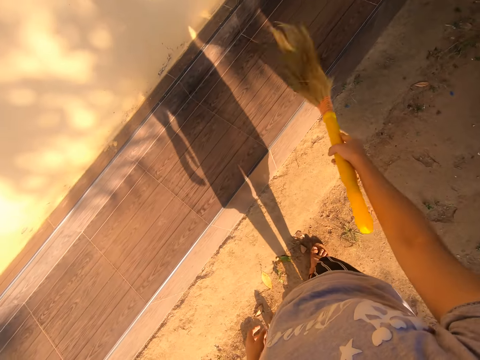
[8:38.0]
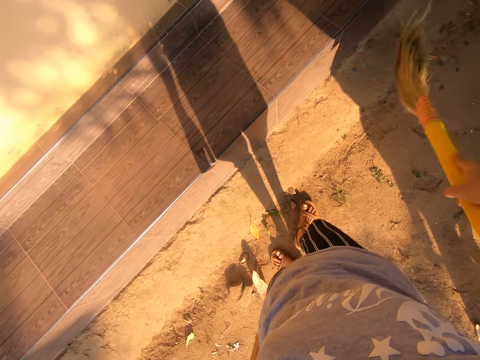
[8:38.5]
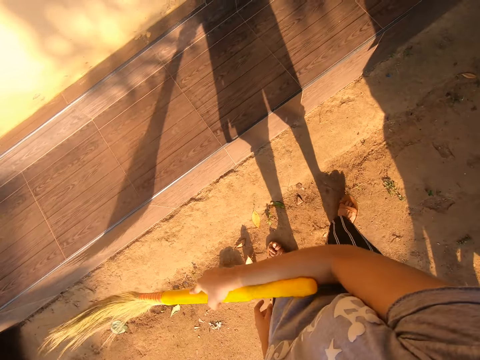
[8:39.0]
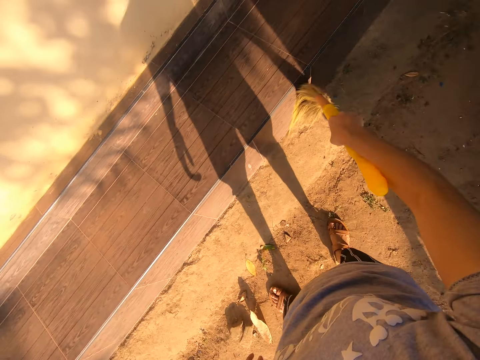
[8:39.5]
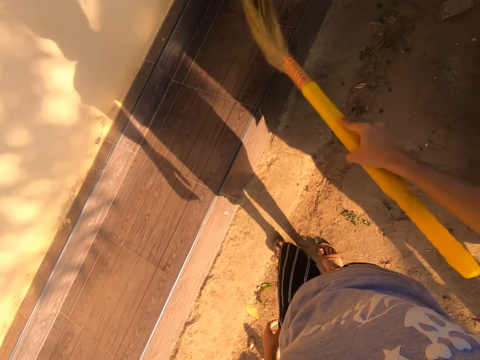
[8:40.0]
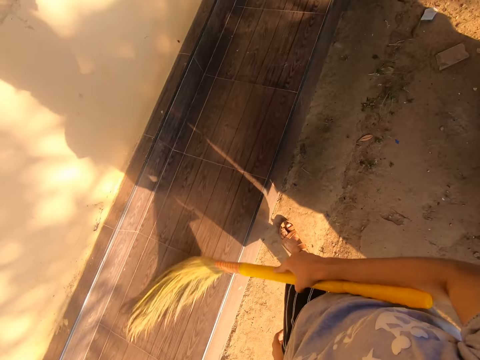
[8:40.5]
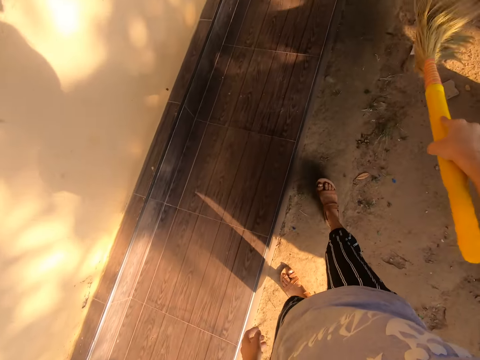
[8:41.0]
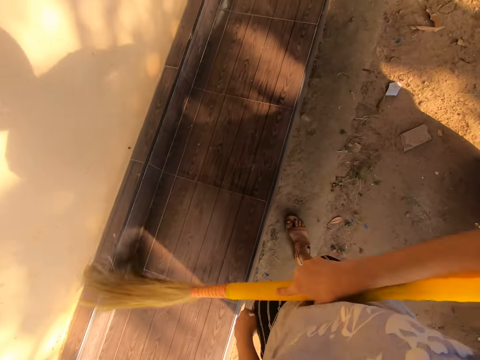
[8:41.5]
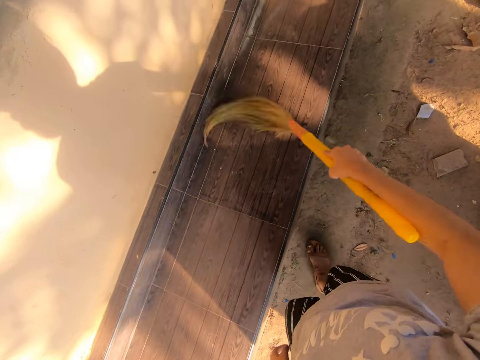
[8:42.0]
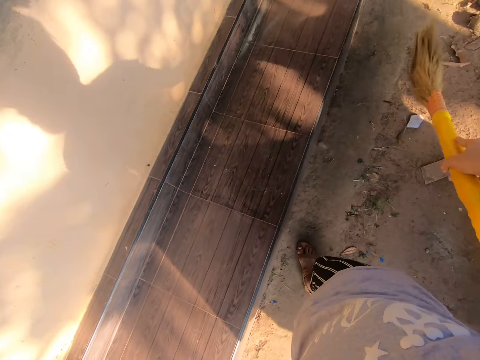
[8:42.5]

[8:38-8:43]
The camera wearer sweeps the surface with the broom. They walk ahead. They sweep the surface with the broom.

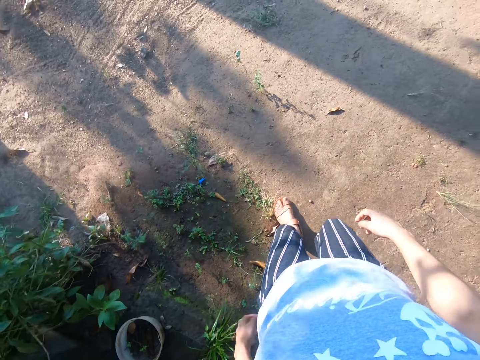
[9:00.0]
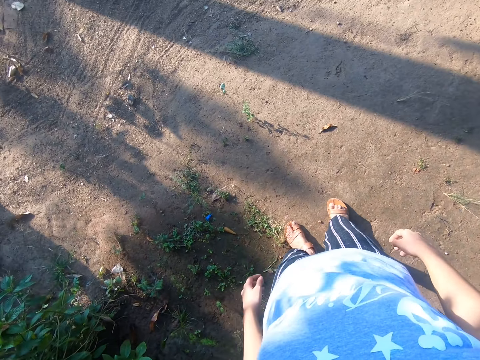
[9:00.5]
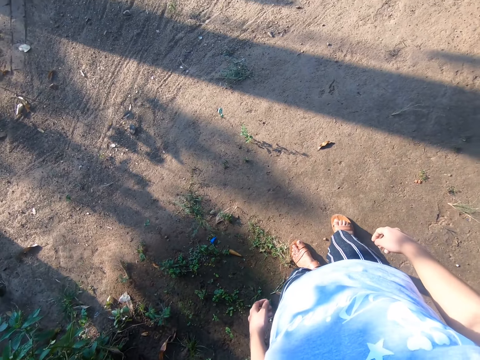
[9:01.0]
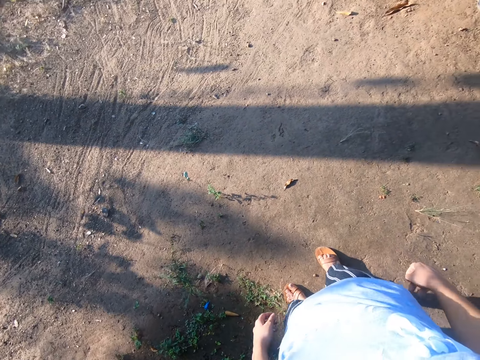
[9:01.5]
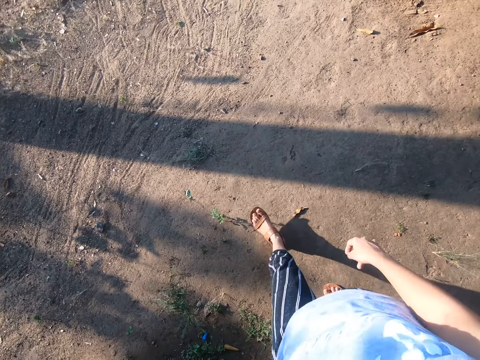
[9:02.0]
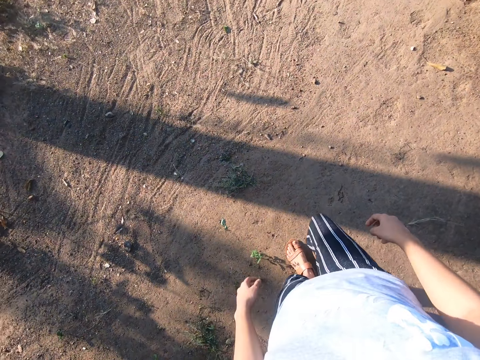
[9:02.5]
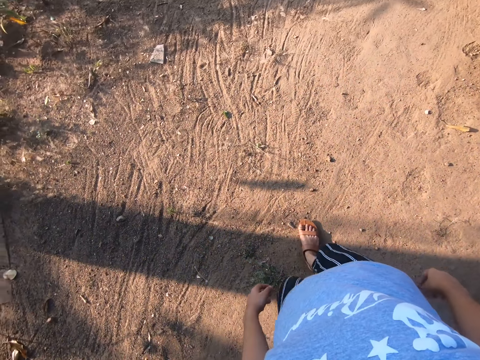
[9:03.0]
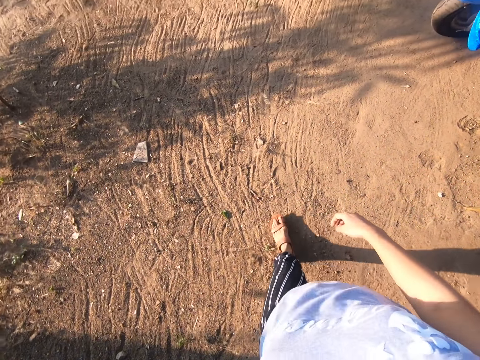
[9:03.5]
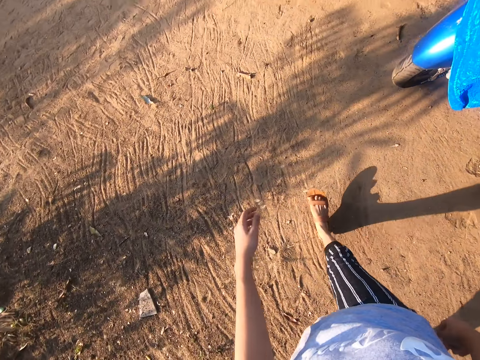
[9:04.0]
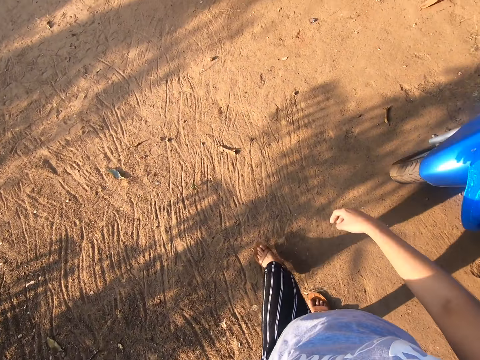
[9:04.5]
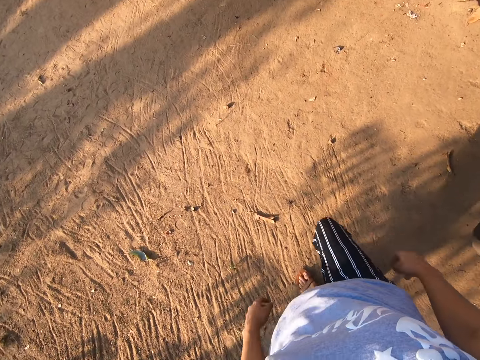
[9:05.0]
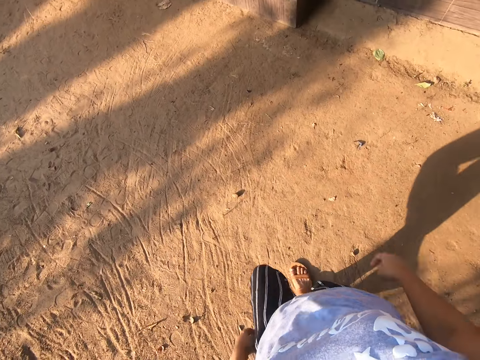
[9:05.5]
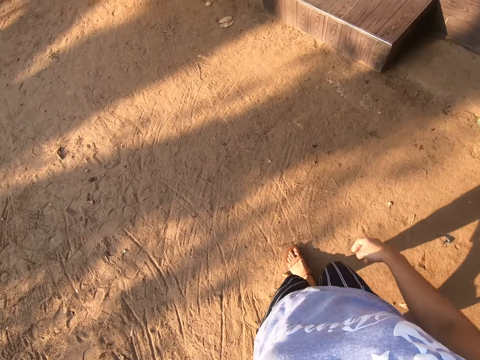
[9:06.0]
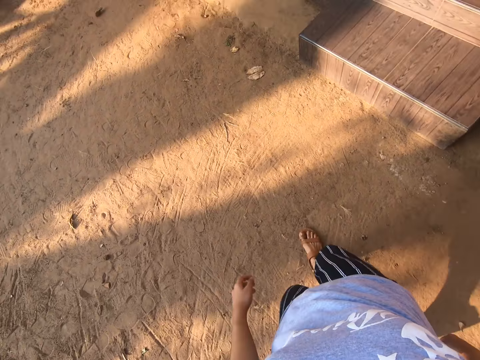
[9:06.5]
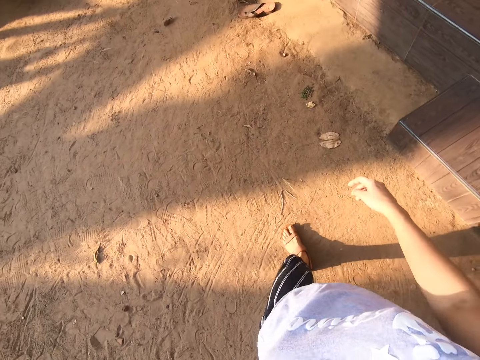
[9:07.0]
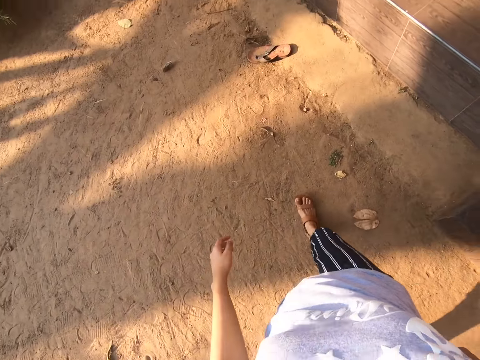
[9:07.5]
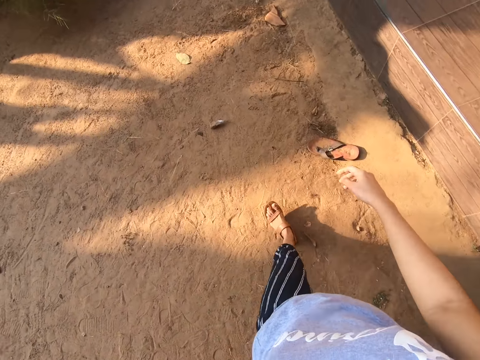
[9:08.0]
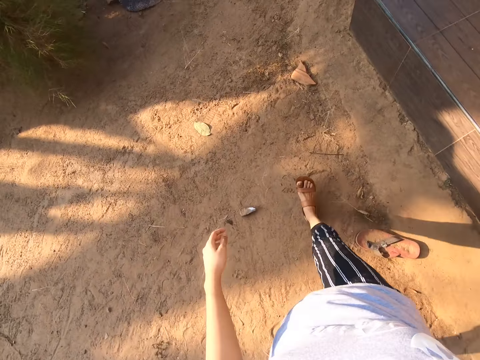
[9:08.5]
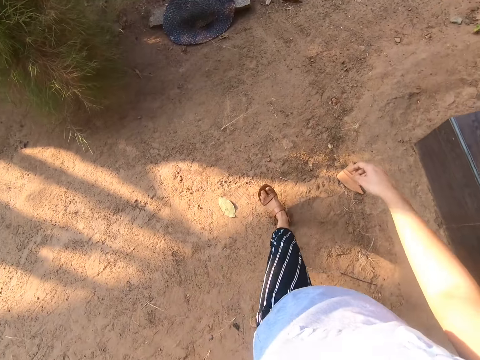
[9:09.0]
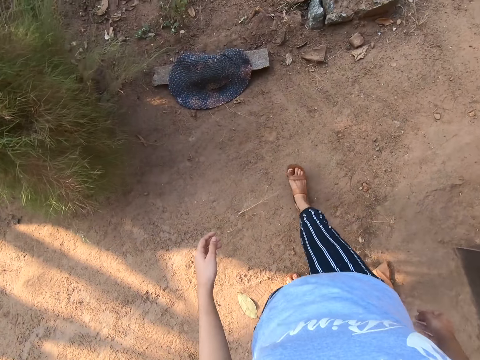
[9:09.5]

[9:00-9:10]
The camera wearer stands. They walk ahead. They swing both hands. They walk ahead.

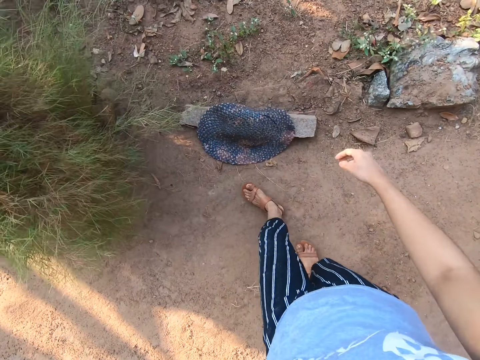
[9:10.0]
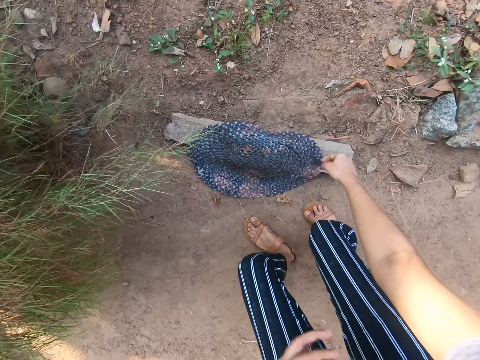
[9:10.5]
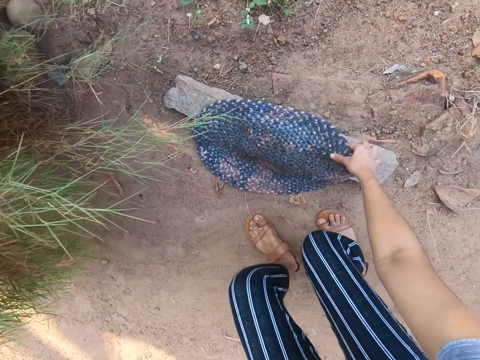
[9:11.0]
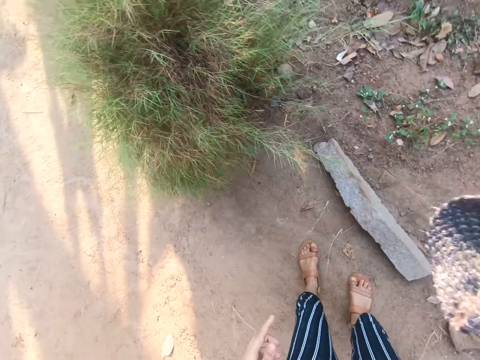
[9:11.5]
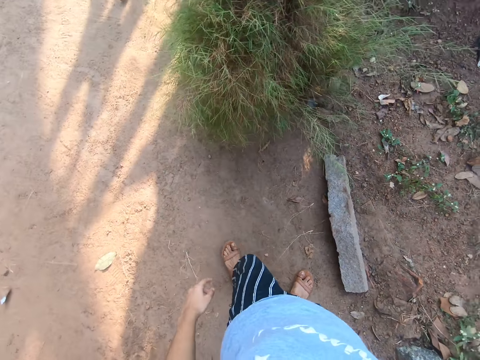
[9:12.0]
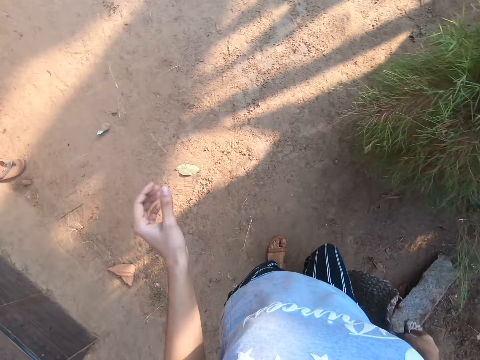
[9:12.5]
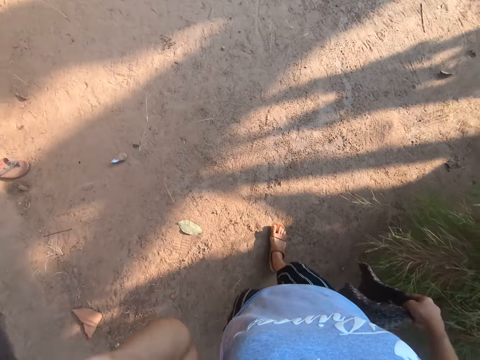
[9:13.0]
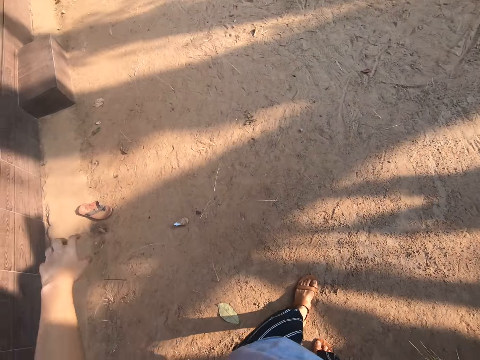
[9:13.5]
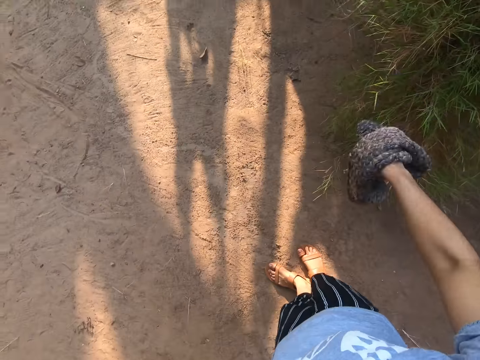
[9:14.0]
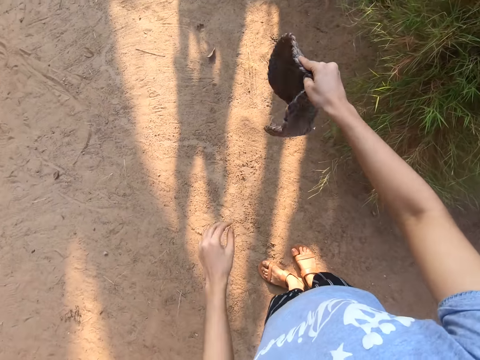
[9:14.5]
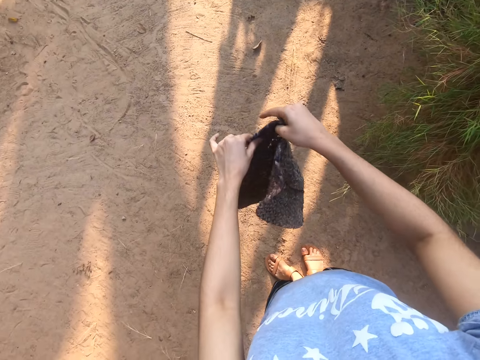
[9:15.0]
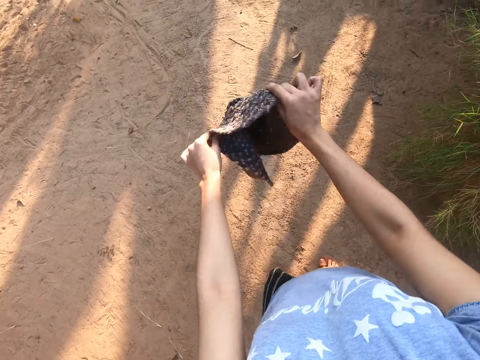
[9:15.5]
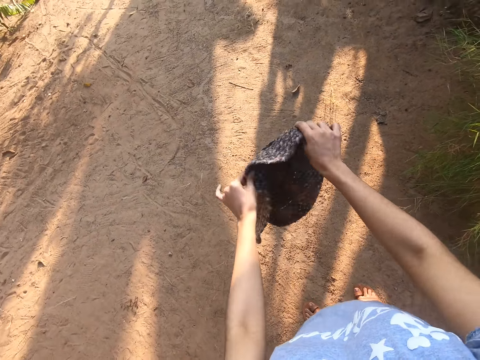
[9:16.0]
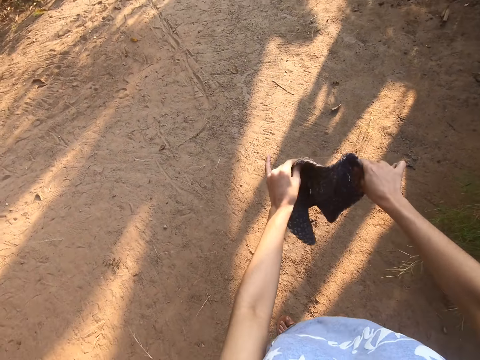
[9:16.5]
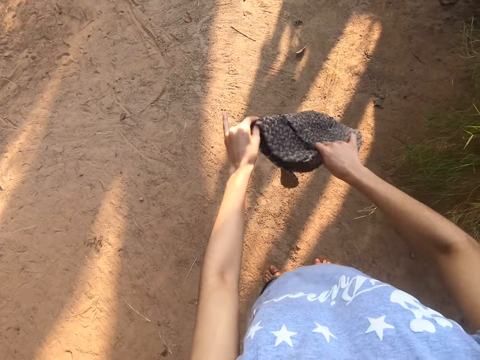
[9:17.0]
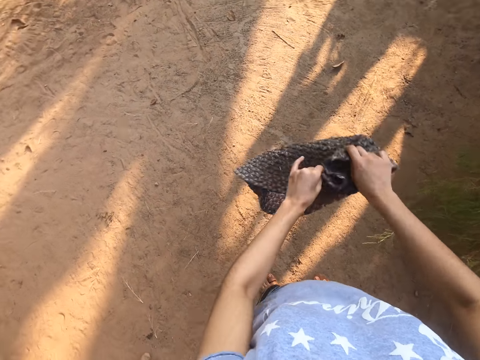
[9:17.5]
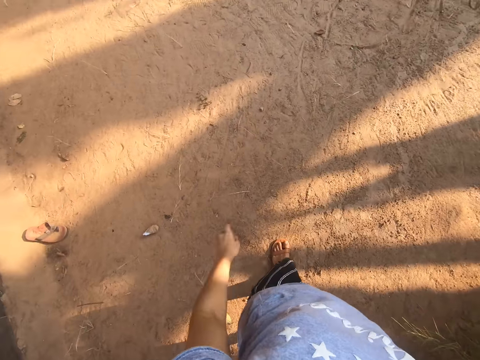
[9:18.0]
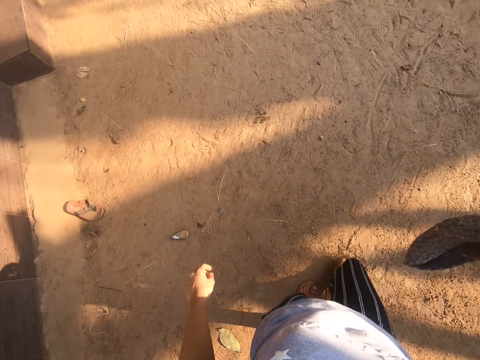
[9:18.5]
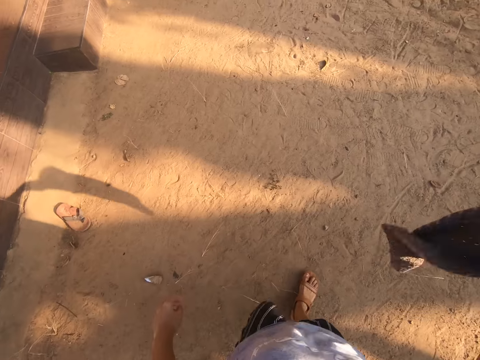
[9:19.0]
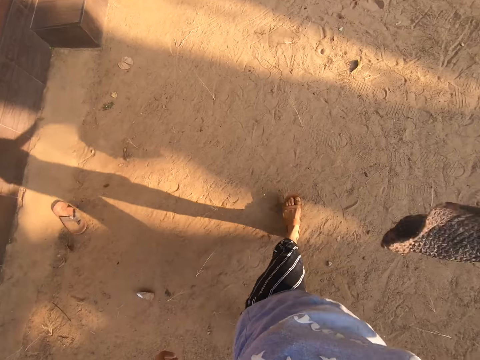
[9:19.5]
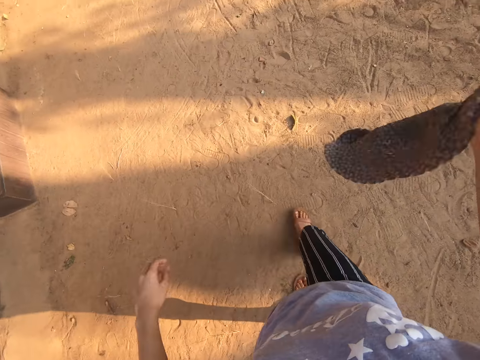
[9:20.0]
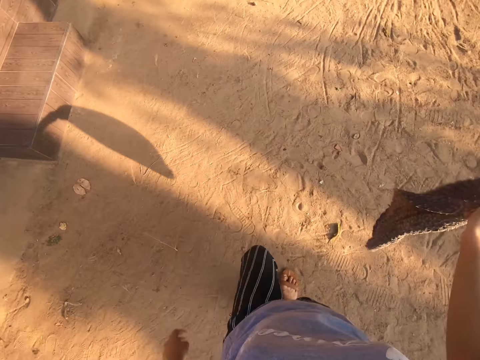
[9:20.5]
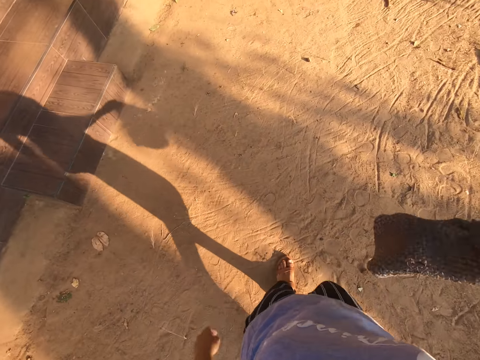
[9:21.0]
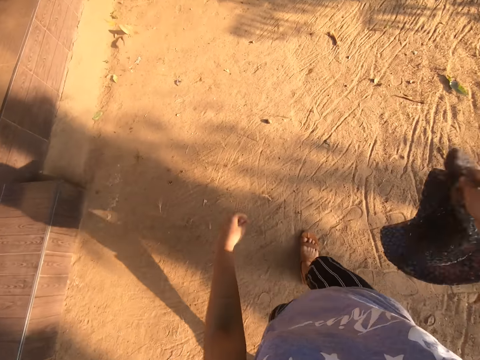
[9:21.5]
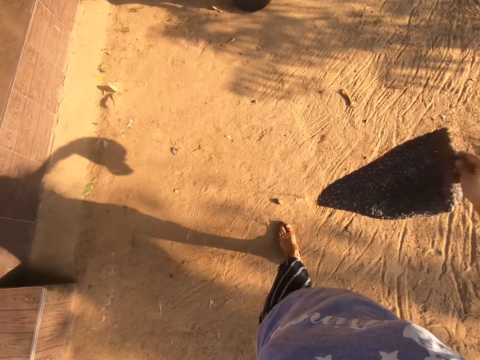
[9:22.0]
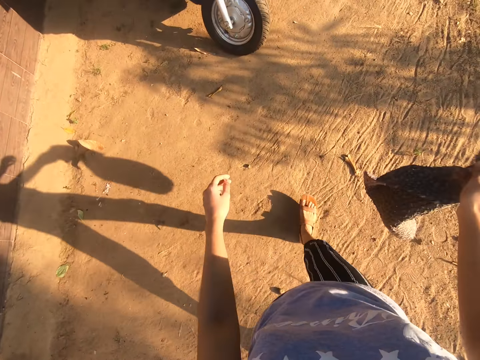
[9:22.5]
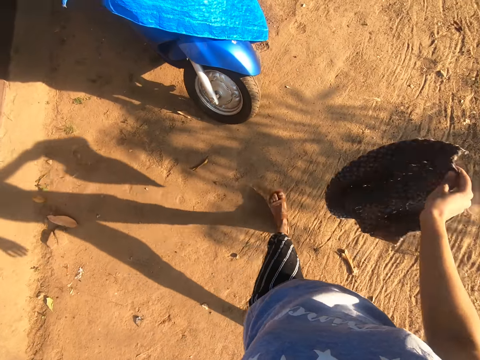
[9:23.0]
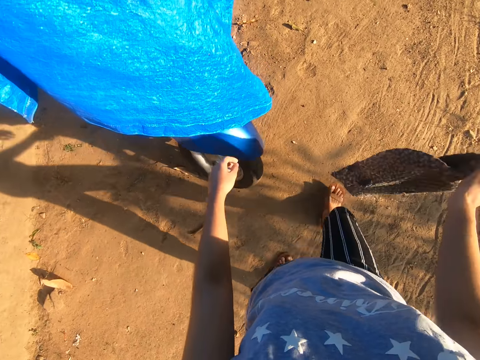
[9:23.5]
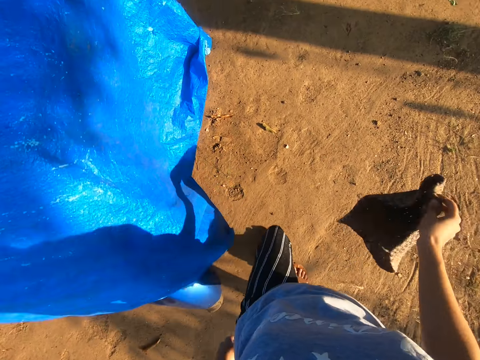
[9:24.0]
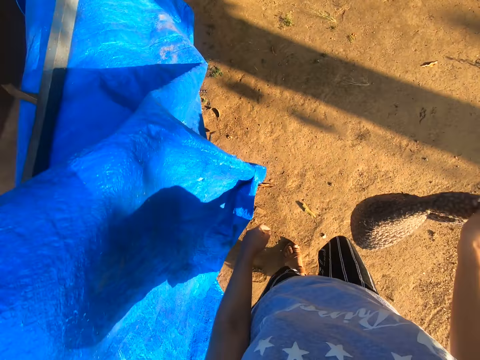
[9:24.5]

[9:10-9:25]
The camera wearer swings both hands. They pick up a door rug or cloth with the right hand. They dust the cloth. They move around both hands. They shake the cloth. They walk around the compound.
